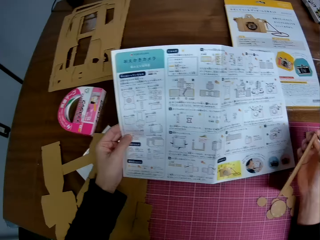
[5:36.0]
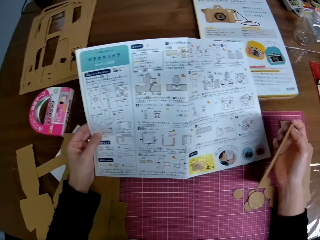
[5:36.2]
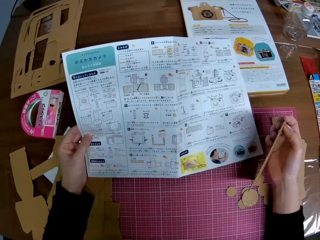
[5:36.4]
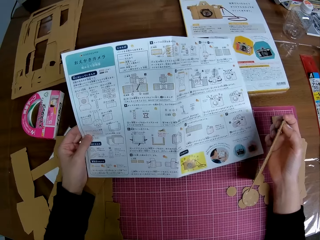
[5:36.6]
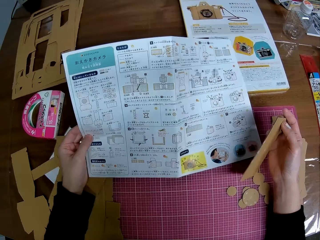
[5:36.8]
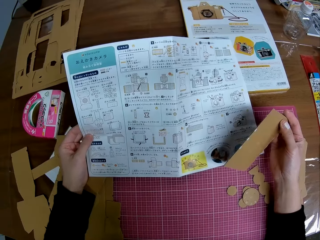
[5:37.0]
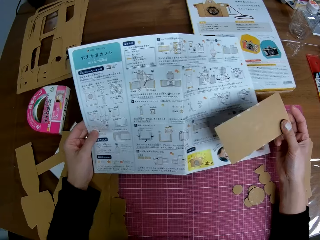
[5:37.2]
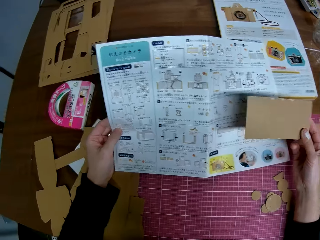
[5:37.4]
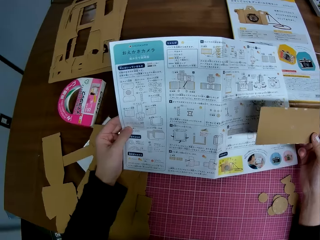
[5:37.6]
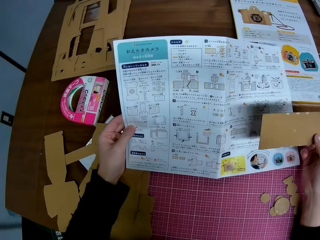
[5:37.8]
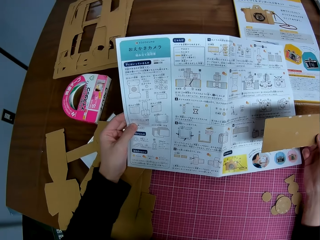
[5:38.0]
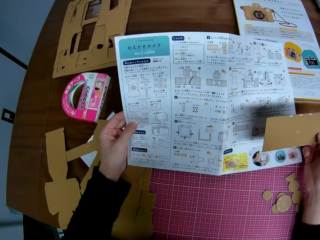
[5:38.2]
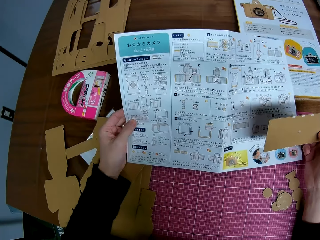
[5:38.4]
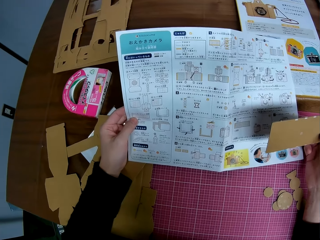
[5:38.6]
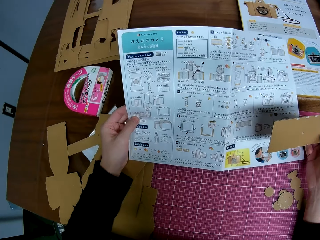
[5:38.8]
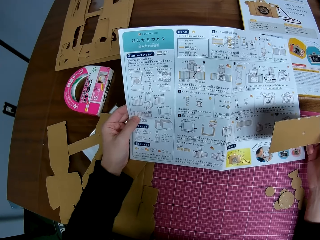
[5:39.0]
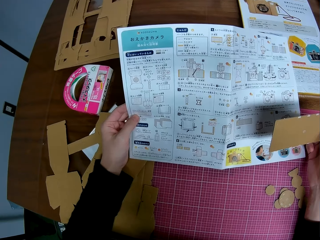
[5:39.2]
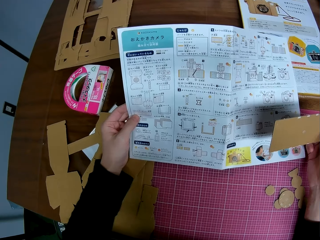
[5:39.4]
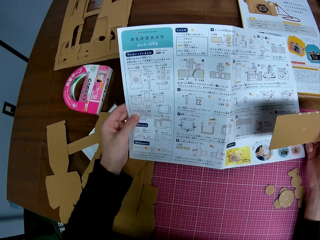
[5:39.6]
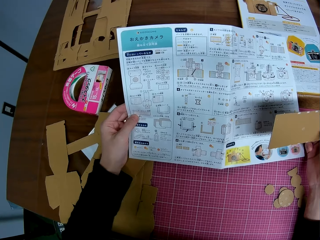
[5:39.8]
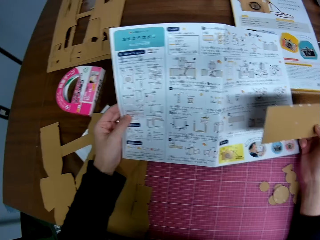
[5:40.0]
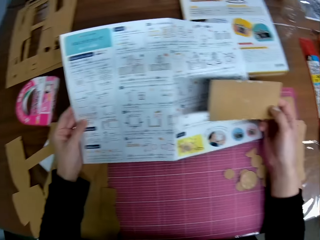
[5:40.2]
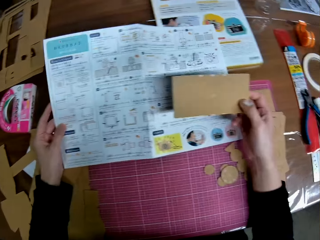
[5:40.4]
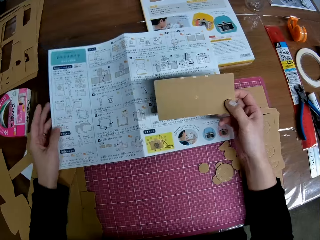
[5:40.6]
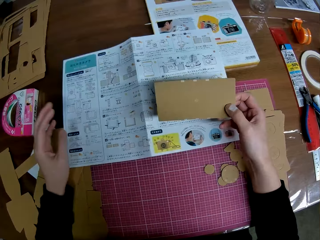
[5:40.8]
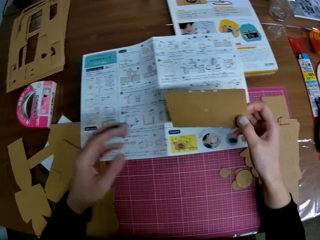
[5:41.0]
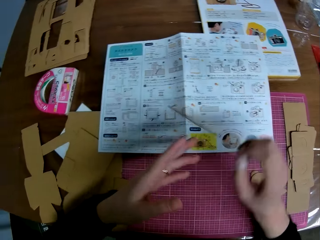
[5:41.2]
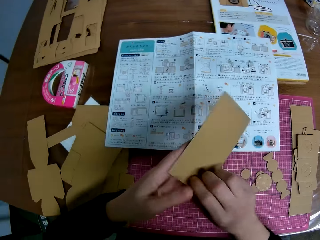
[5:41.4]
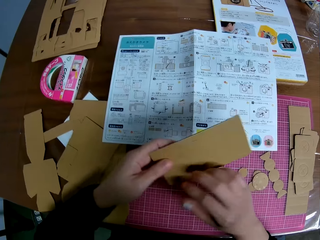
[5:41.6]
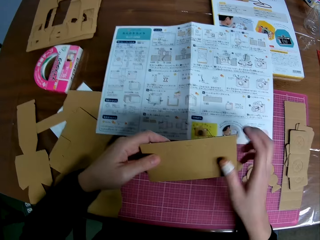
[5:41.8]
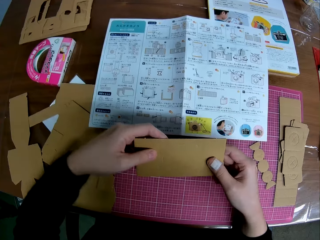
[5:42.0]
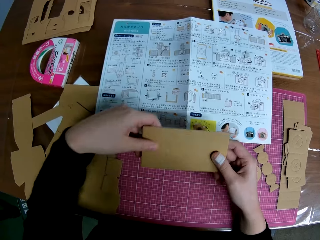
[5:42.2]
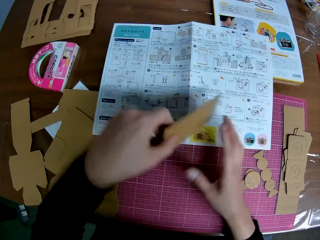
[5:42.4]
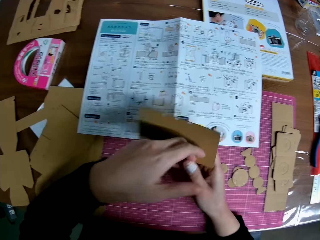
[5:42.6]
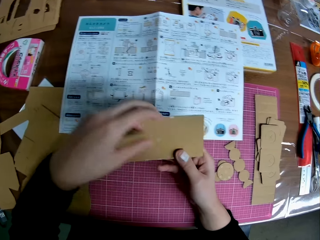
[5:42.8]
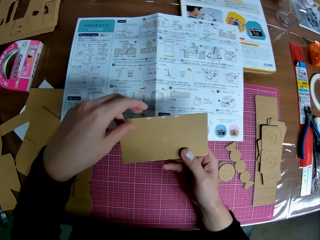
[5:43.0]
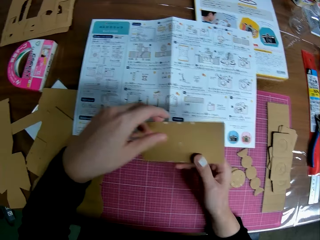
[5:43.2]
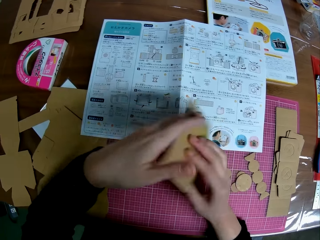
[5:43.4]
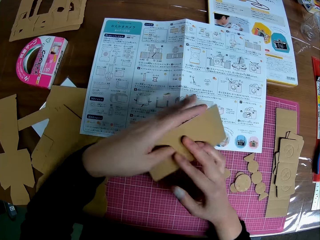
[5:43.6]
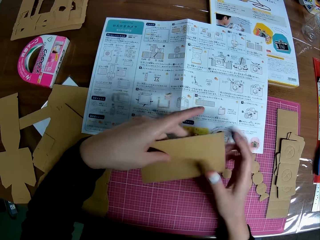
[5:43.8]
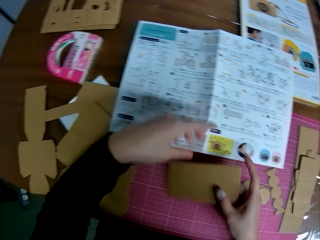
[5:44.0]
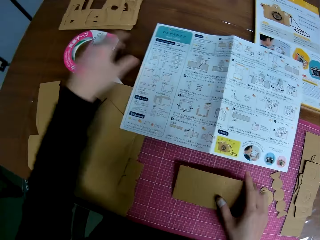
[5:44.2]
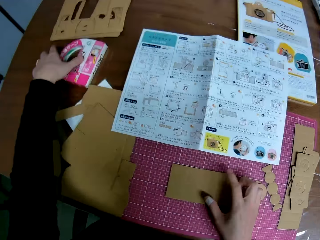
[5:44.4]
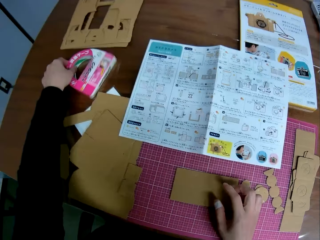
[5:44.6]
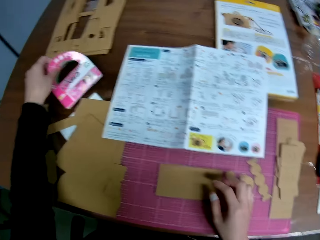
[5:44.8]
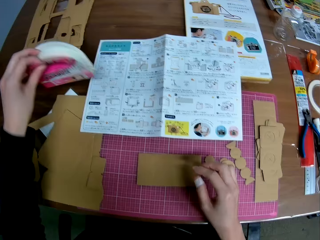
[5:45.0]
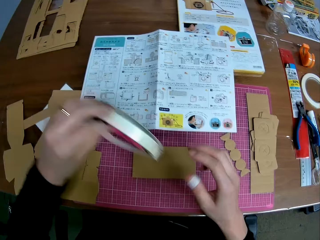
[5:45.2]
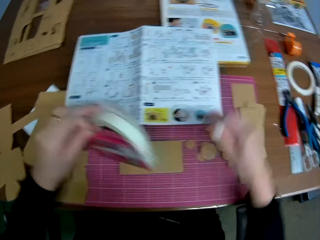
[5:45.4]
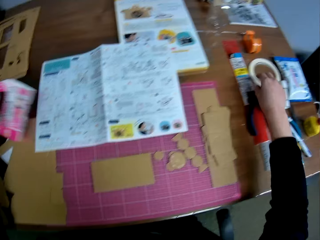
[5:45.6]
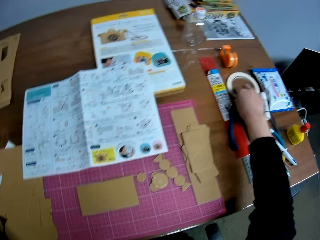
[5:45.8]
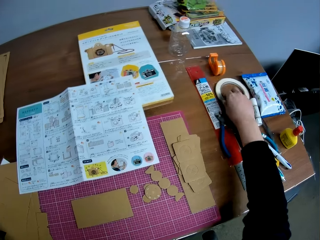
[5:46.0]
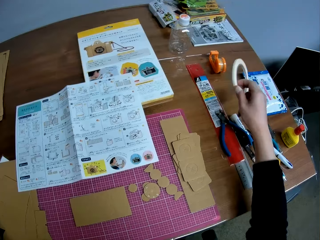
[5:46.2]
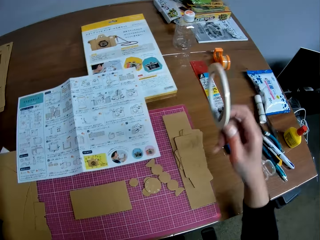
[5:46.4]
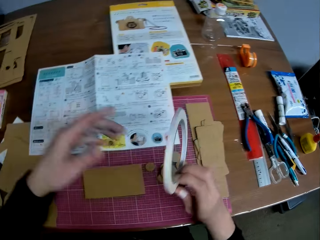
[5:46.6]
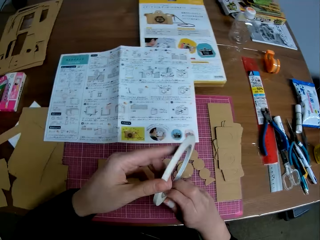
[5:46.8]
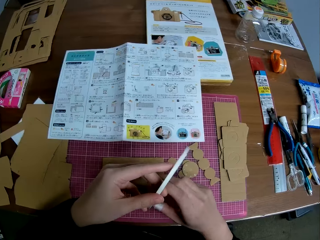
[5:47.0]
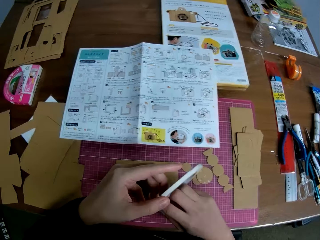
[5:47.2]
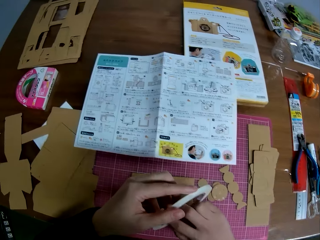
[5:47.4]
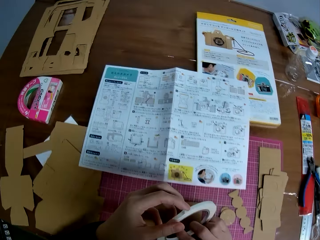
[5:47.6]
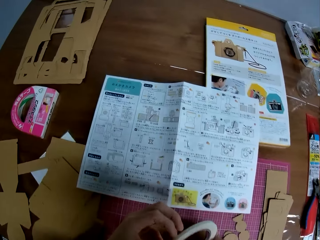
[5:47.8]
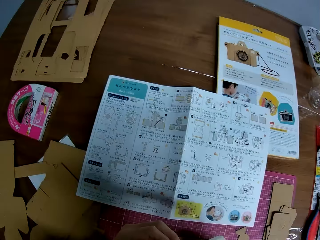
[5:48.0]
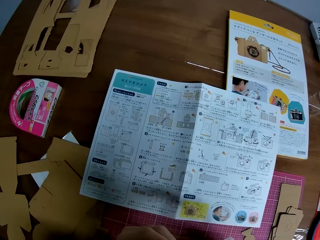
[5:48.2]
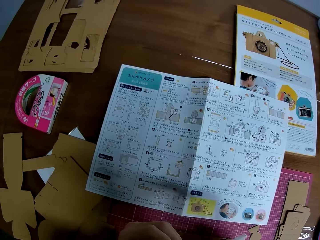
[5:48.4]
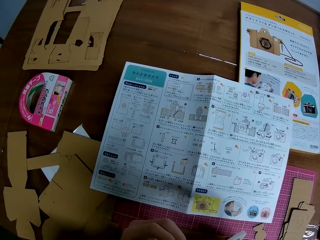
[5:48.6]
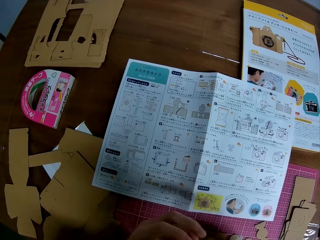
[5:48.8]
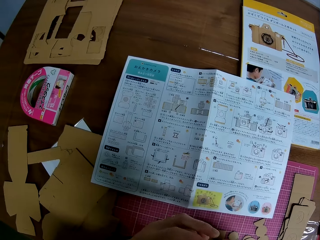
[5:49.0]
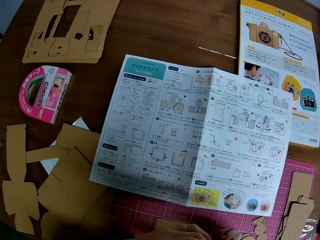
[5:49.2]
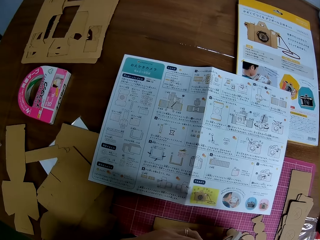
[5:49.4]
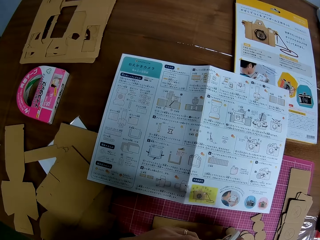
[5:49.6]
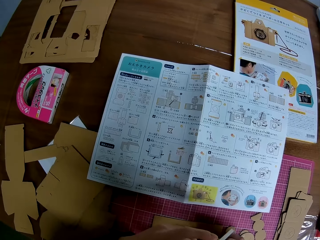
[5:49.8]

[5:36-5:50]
The camera wearer drops the instruction manual. He flips the carved shape with both hands. He looks at the paperboard. He drops the carved shape on the table with his right hand. He picks a pack or cello tape box on the table with his left hand. He puts down the paperboard. He picks a cello tape on the table with his right hand. He puts down the cello tape box. He holds the tape with both hands.

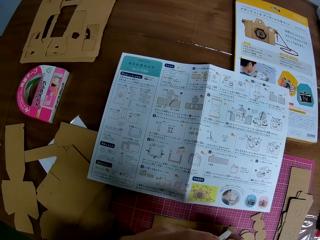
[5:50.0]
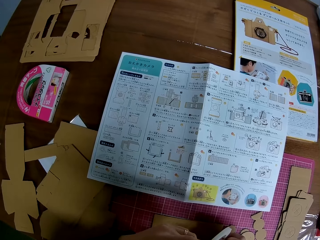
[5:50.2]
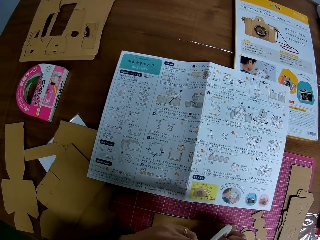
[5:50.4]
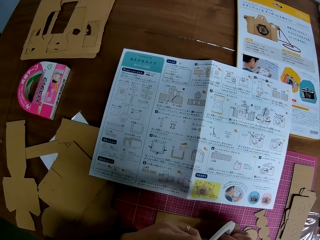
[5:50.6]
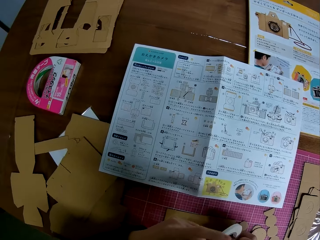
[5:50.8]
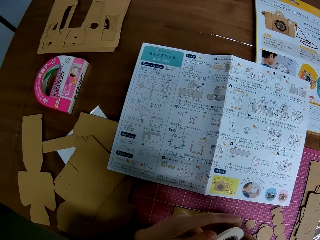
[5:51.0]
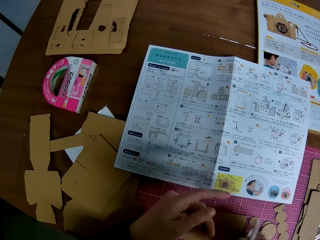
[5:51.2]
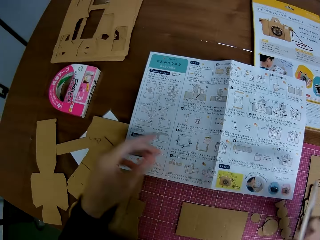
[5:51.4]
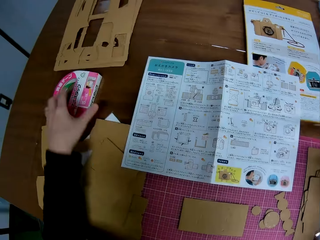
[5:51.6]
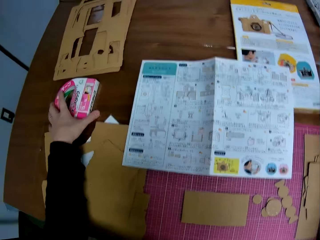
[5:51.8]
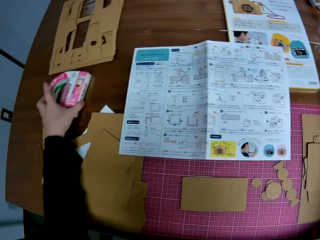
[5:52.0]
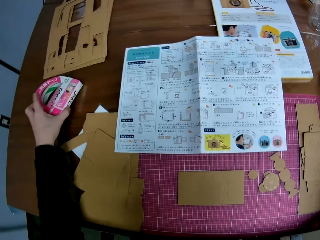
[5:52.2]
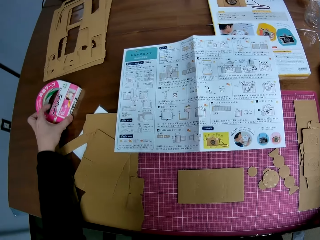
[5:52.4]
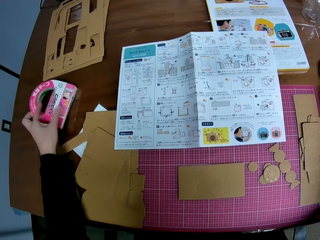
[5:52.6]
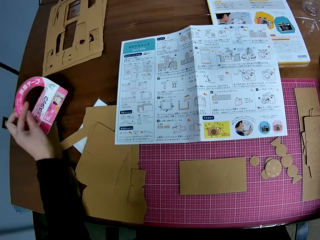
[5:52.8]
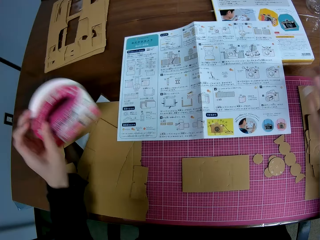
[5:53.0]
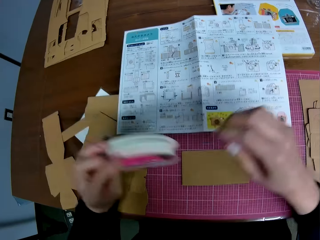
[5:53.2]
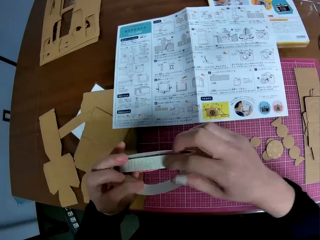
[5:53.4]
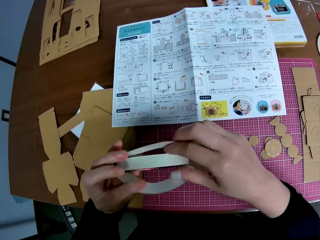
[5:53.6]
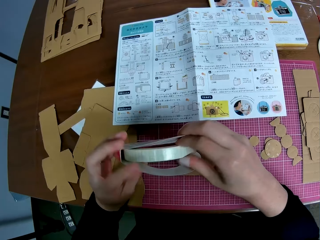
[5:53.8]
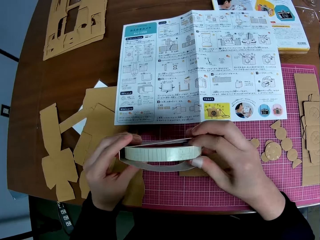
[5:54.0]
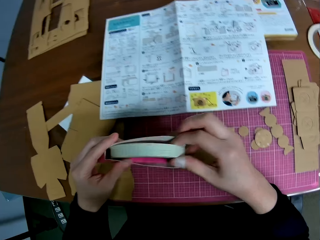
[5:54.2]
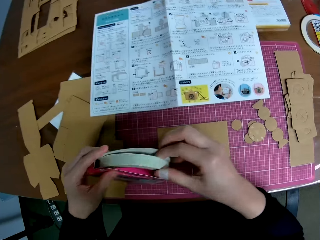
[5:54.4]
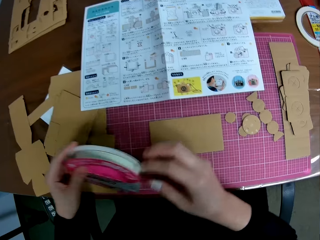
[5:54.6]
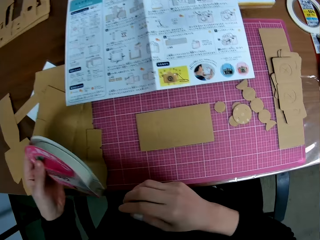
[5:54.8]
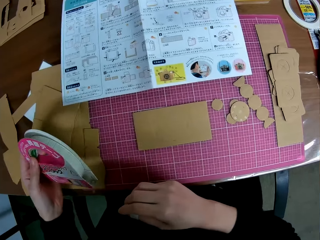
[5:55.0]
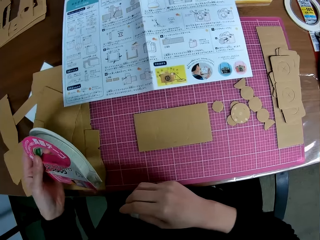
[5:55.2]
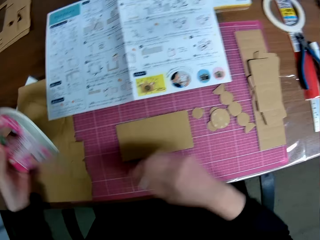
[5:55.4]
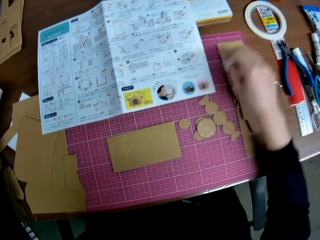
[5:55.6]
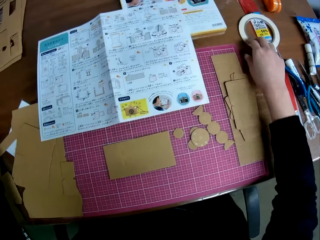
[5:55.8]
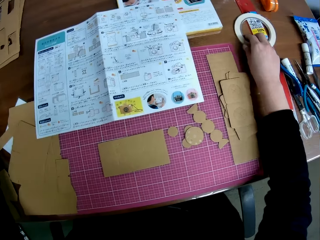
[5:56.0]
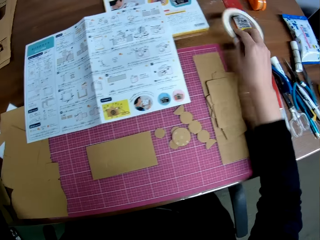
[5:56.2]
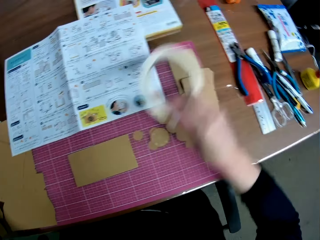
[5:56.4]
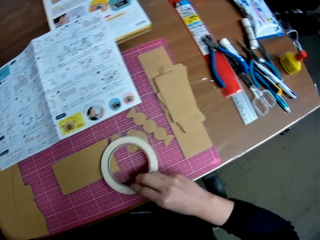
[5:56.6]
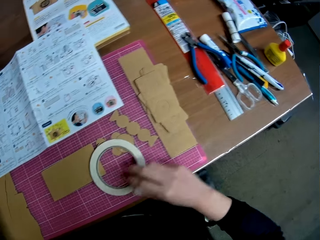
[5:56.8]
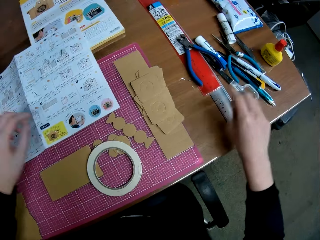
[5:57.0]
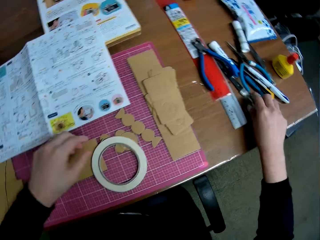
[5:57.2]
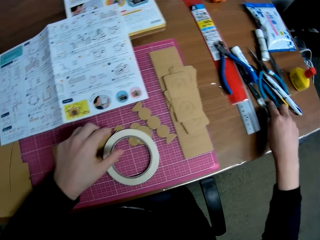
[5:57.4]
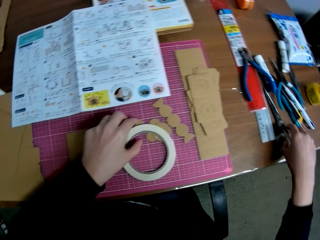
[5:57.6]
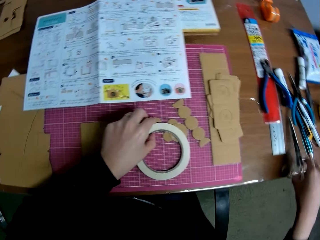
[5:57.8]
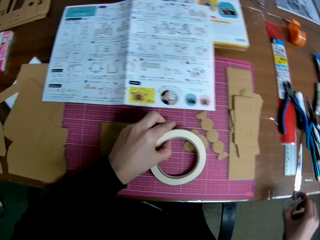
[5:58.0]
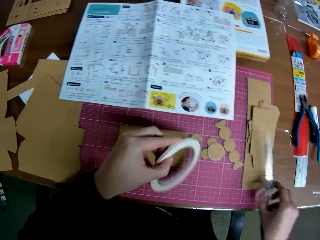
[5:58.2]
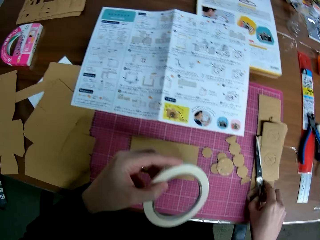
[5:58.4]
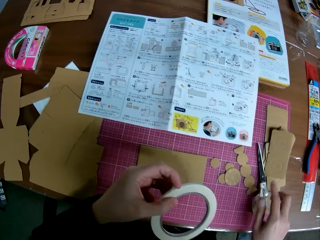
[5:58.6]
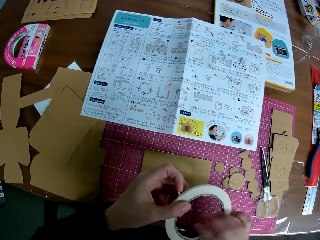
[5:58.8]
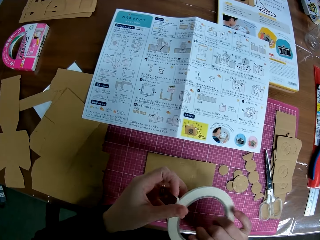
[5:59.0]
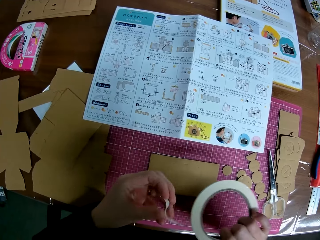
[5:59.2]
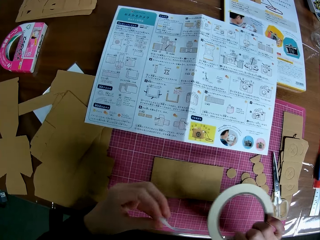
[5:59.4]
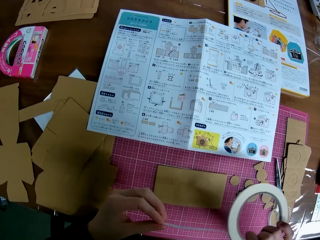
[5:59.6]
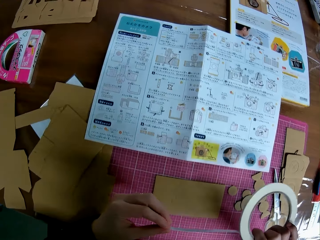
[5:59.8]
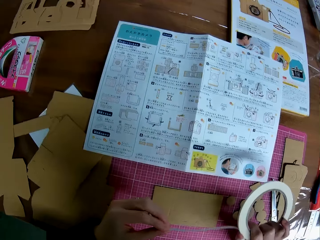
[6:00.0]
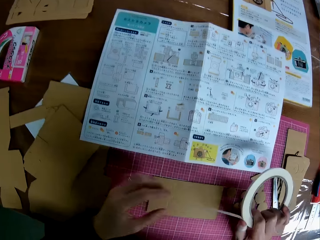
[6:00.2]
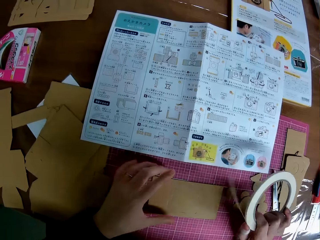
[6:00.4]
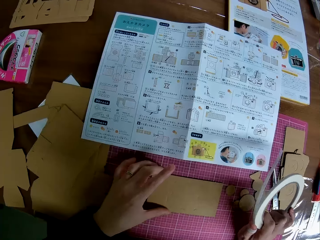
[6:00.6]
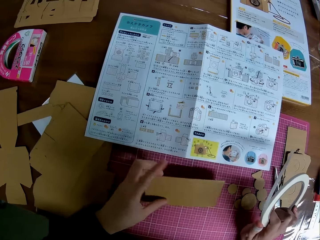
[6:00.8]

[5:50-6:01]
The camera wearer observes the cello tape. He picks the pack or cello tape box on the table with his left hand. He puts down the cello tape box. He holds a tape from the pack with his right hand. He puts down the cello tape box again. He picks the tape on the table with his right hand. He drops the tape on the table. He picks a pair of scissors with his right hand. He picks the tape on the table with his left hand. He drops the pair of scissors on the table. He passes the tape to his right hand. He stretches the cello tape. He opens the tape with his left hand.
